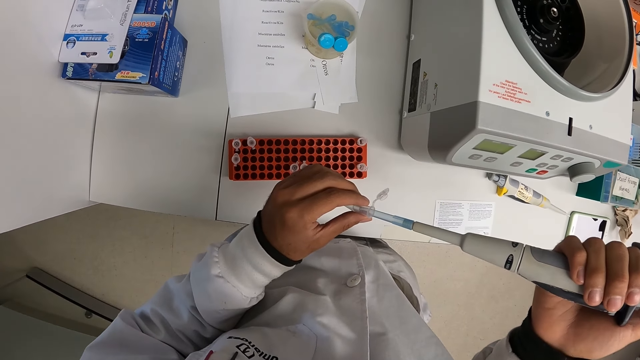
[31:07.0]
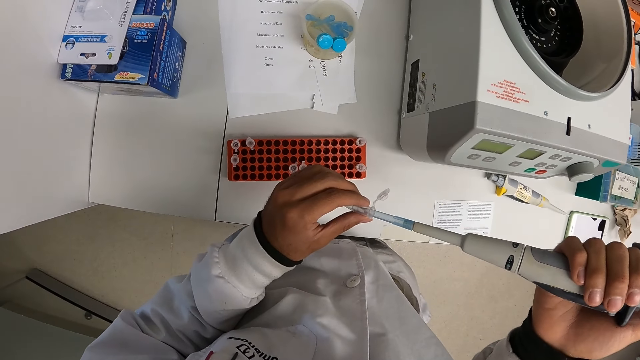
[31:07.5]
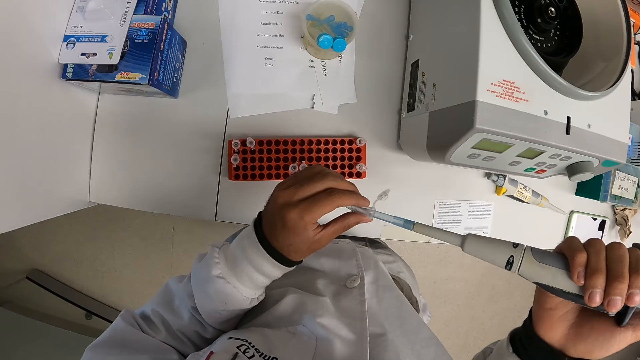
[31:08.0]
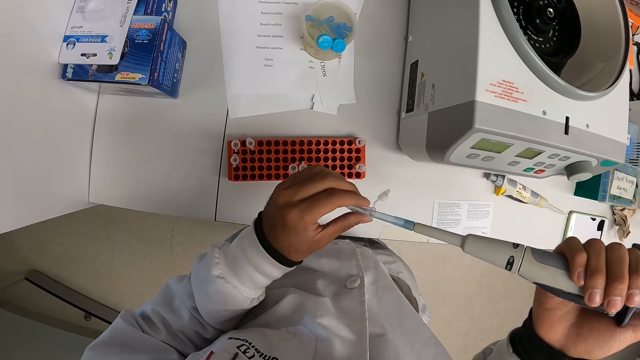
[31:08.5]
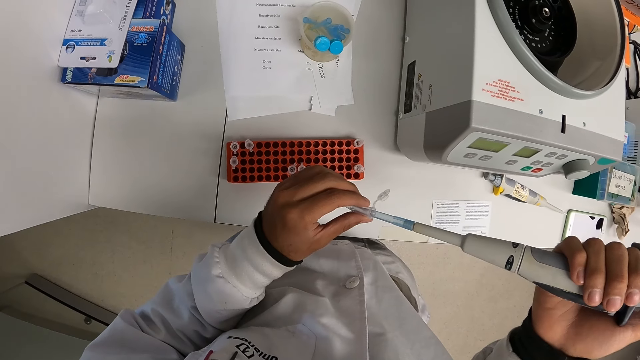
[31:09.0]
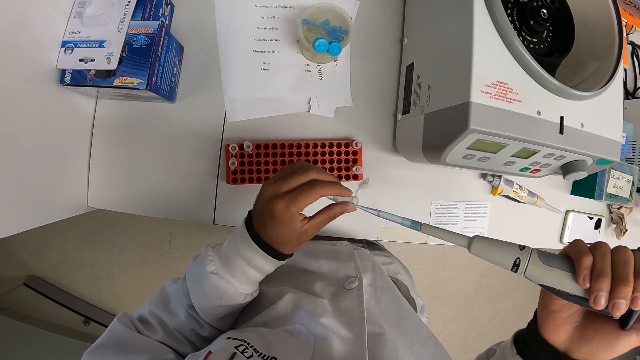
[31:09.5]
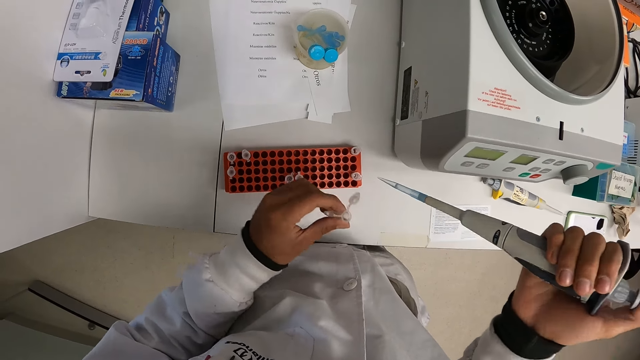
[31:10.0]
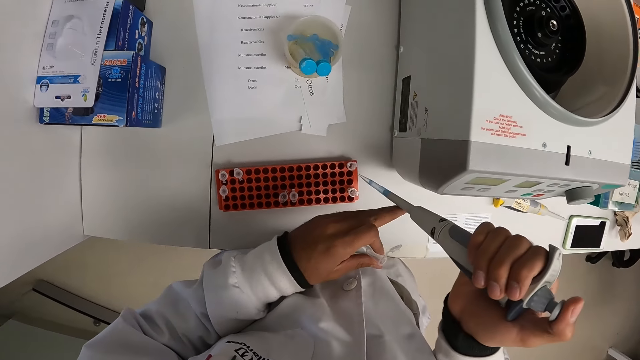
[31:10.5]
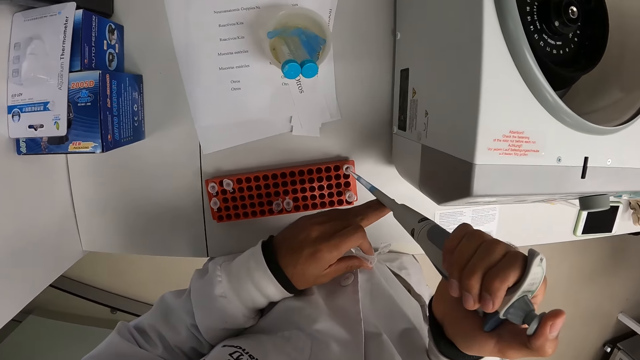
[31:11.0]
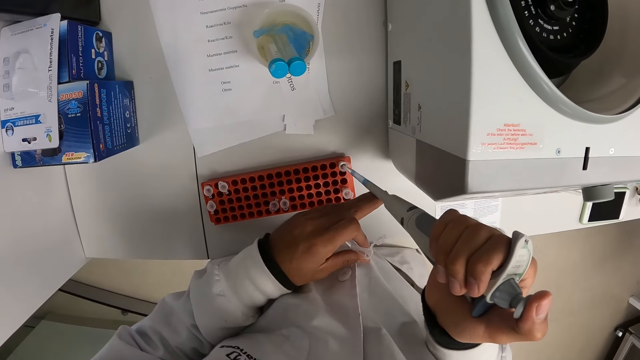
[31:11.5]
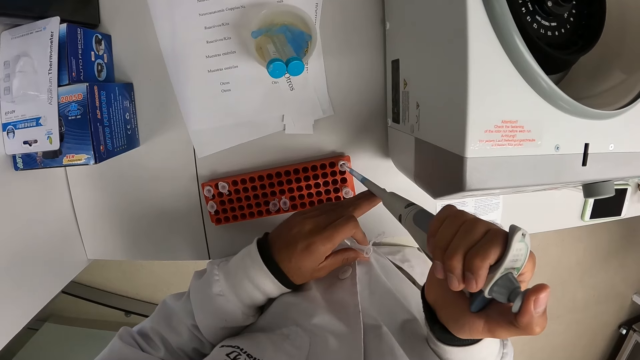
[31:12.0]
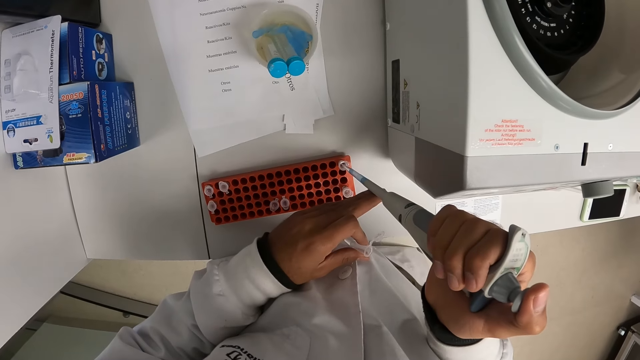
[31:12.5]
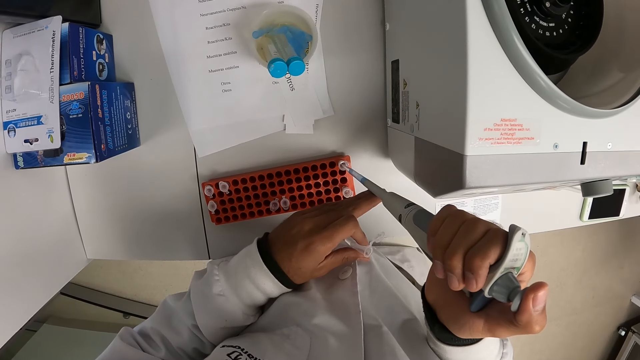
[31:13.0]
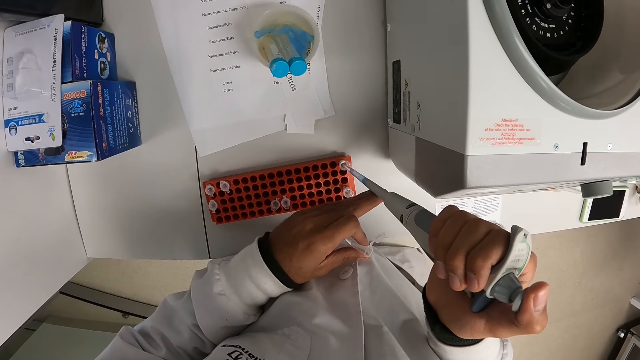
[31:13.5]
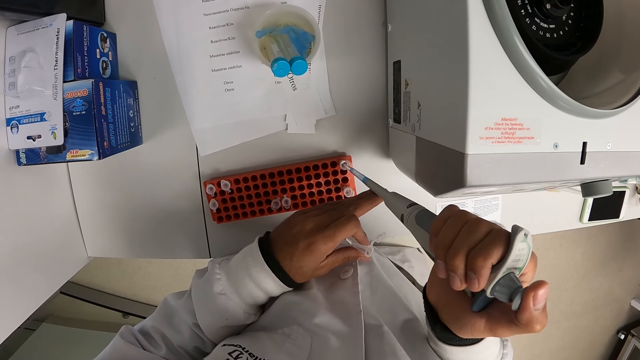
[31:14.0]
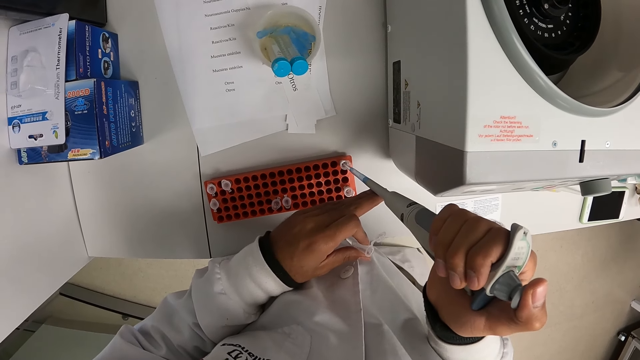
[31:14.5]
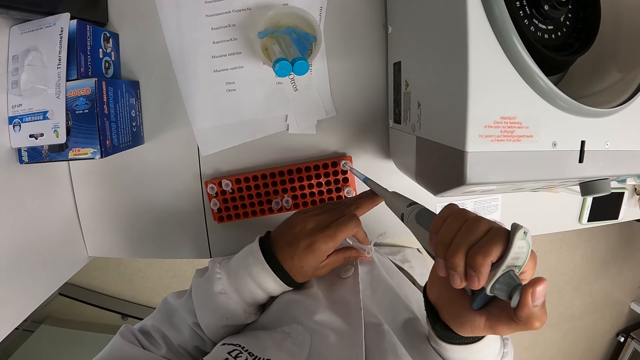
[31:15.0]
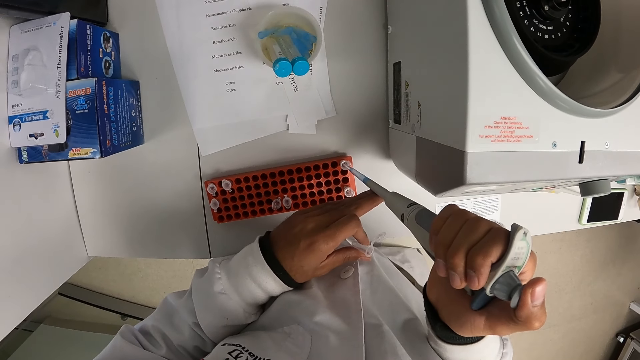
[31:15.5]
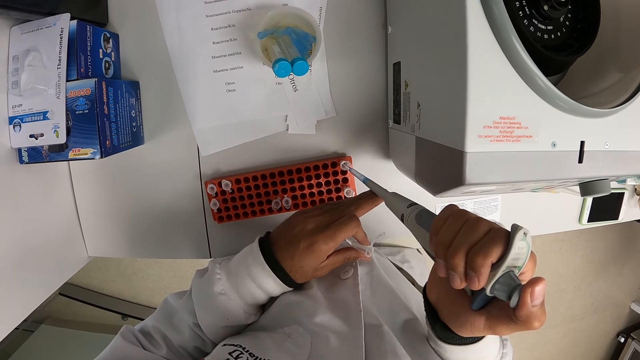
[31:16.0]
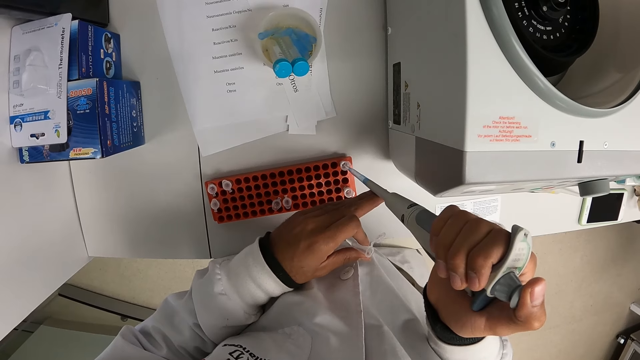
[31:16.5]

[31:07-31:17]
The camera wearer drops a liquid in the test tubes with a liquid pipette. He places the micropipette in his right hand in the microtube in the microtube rack.

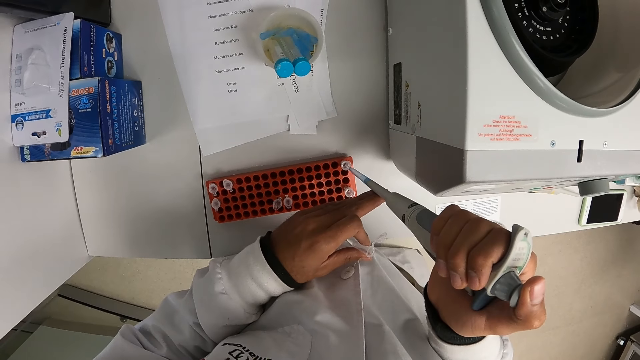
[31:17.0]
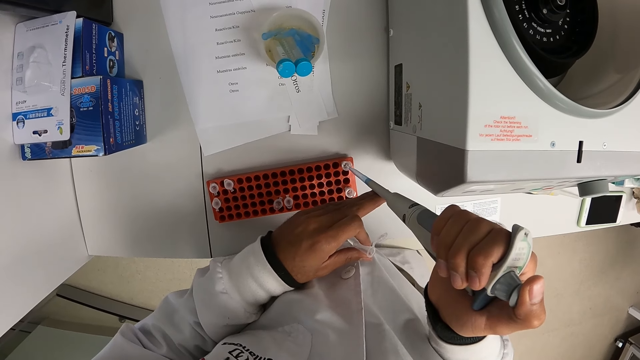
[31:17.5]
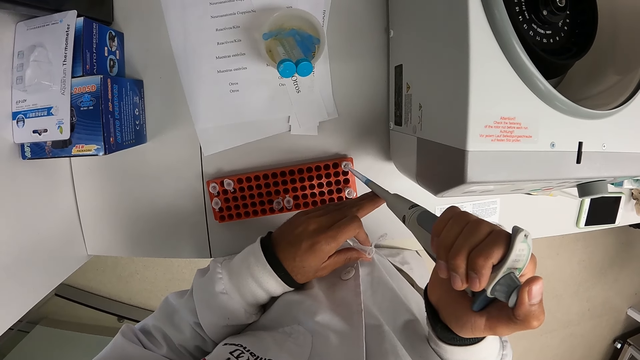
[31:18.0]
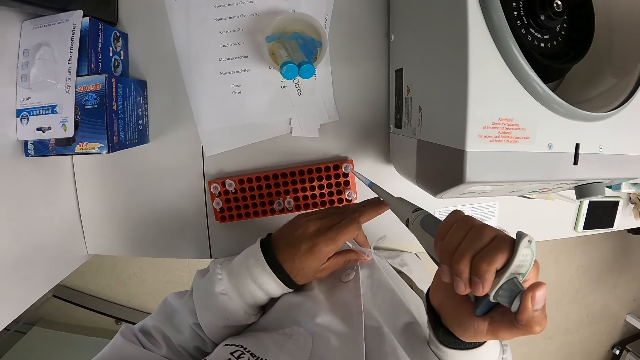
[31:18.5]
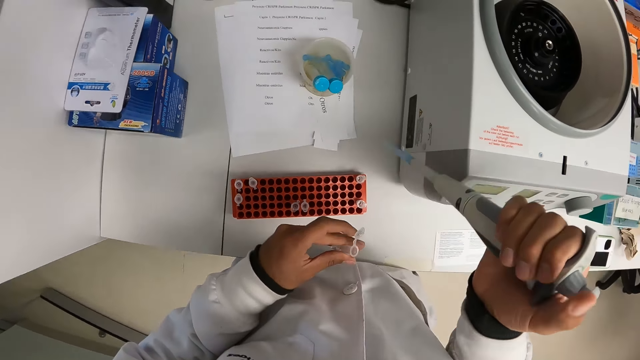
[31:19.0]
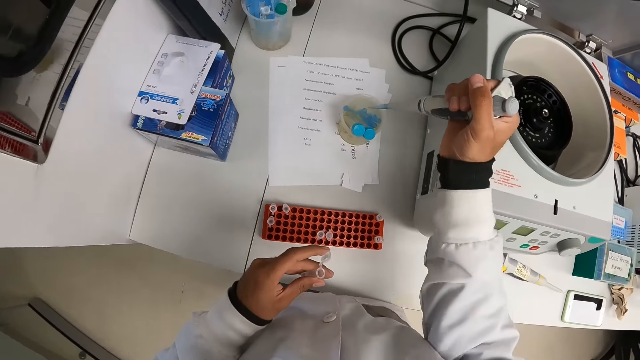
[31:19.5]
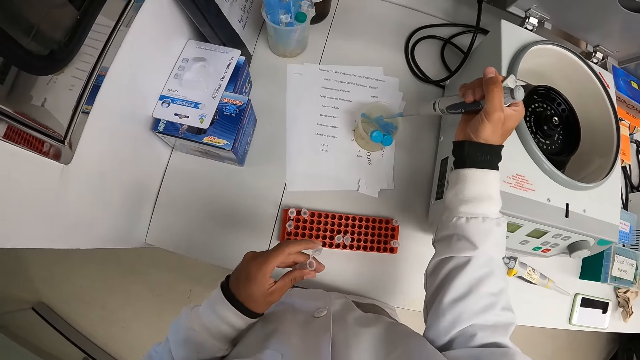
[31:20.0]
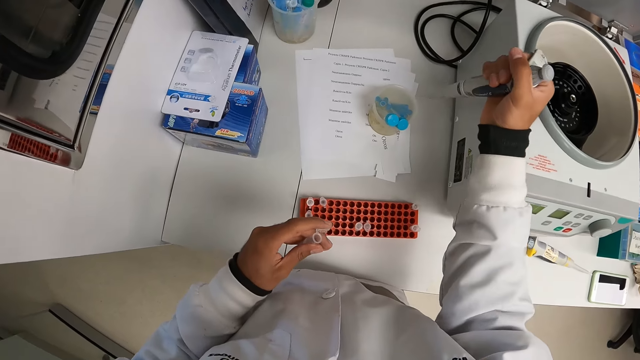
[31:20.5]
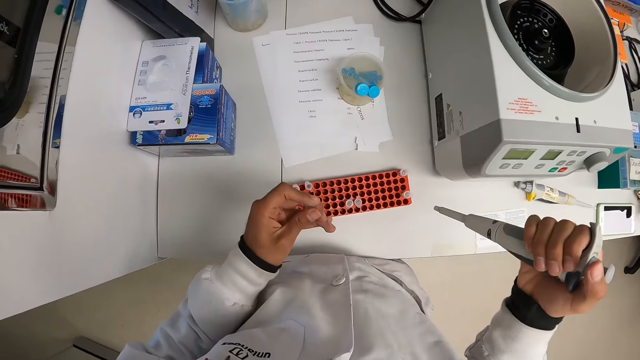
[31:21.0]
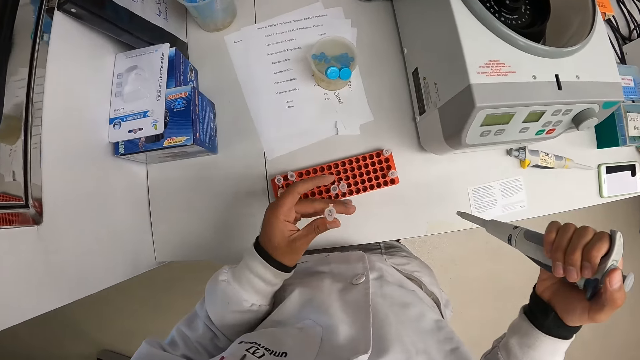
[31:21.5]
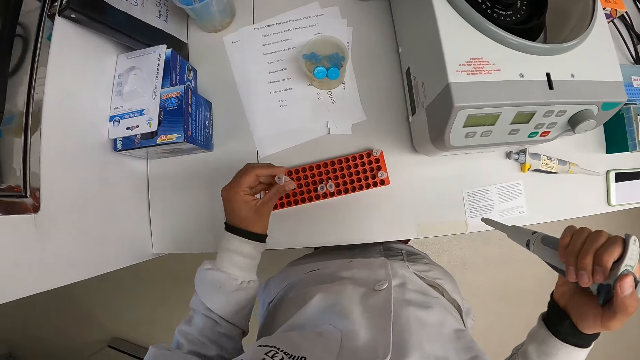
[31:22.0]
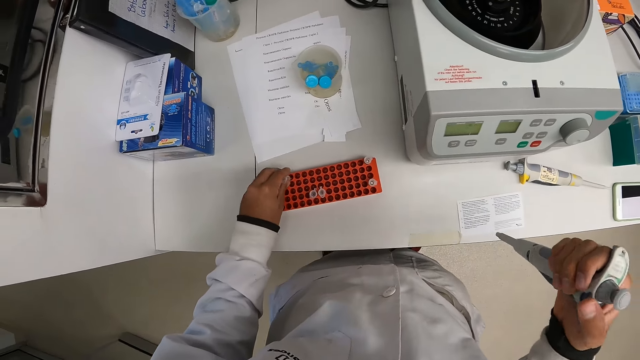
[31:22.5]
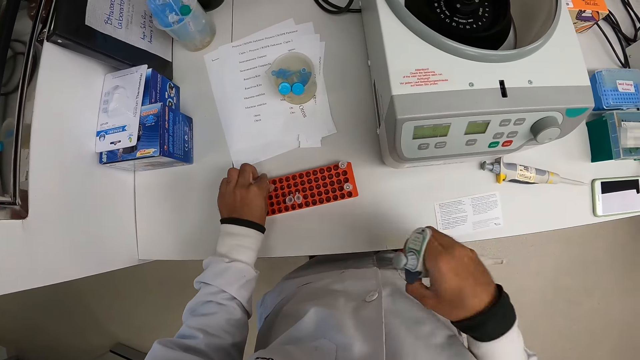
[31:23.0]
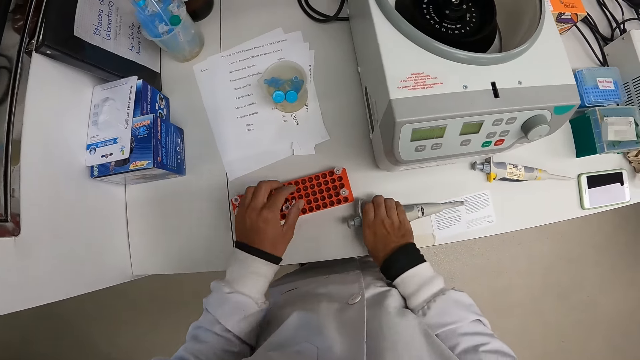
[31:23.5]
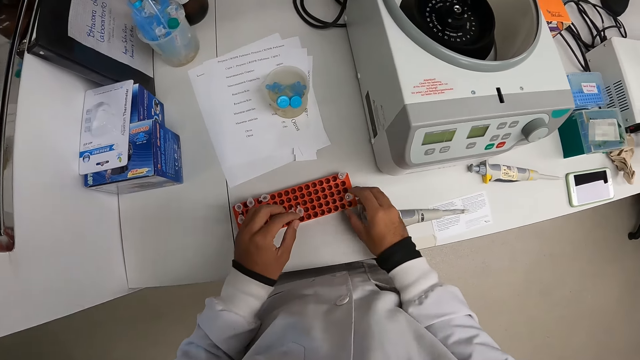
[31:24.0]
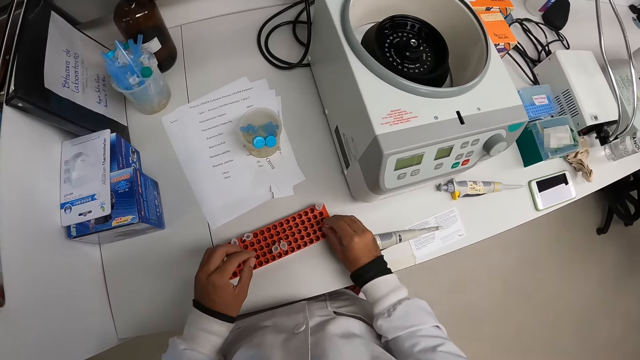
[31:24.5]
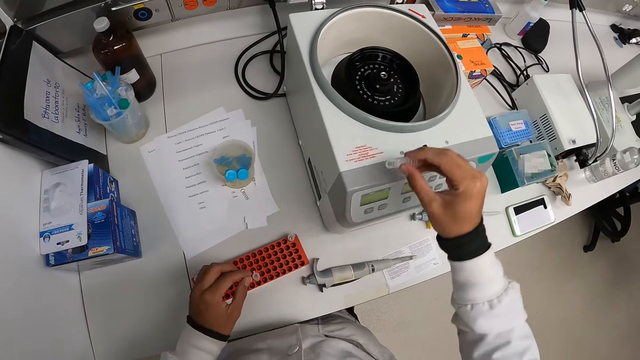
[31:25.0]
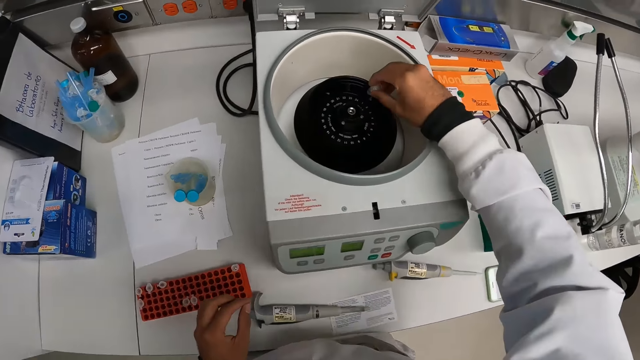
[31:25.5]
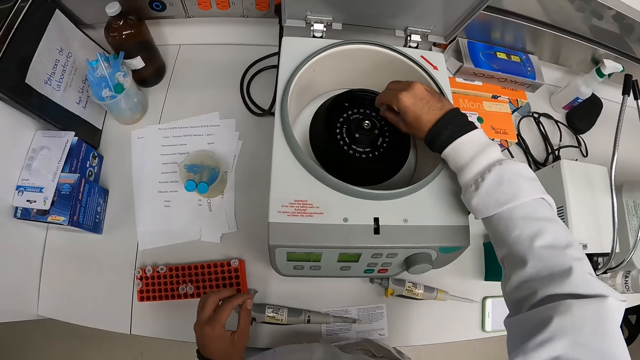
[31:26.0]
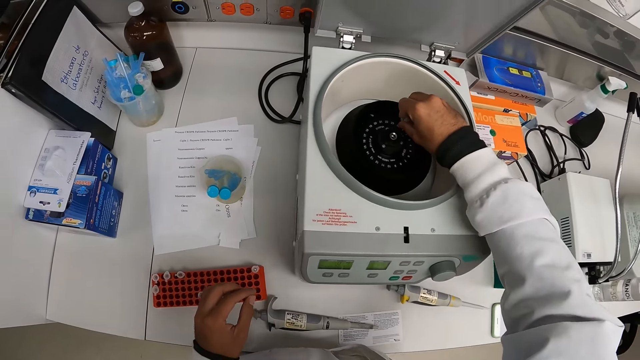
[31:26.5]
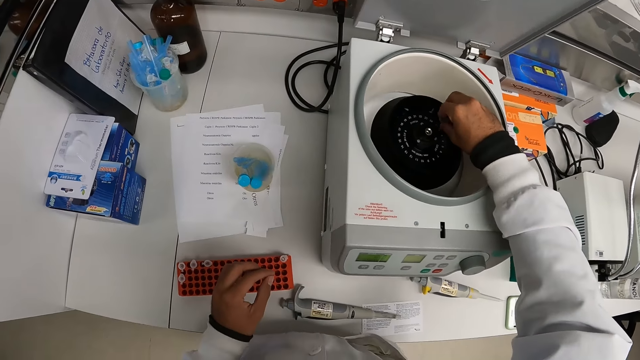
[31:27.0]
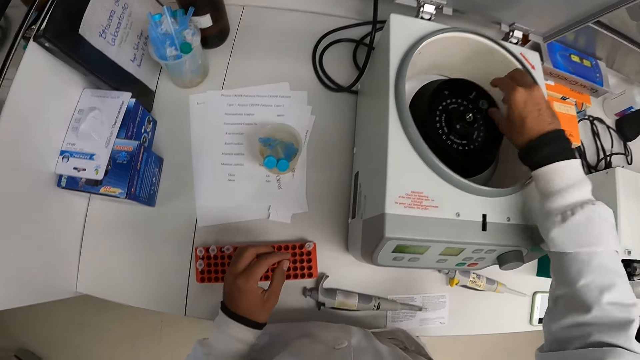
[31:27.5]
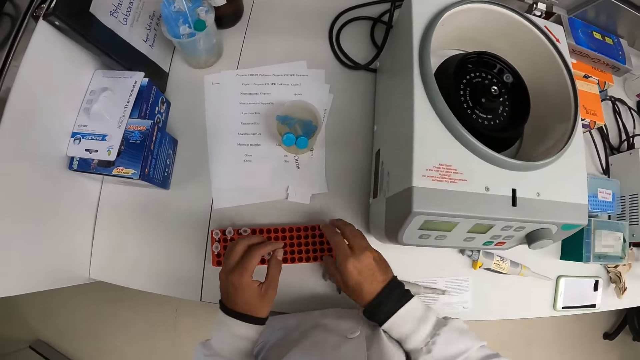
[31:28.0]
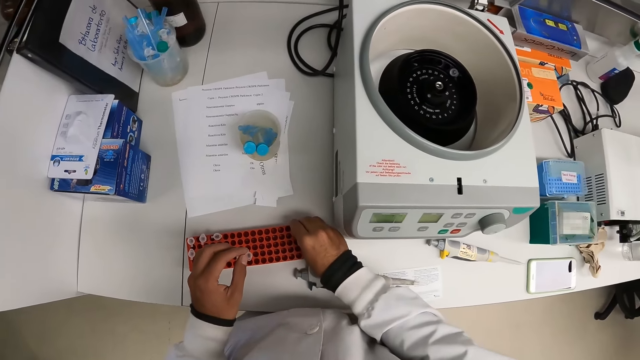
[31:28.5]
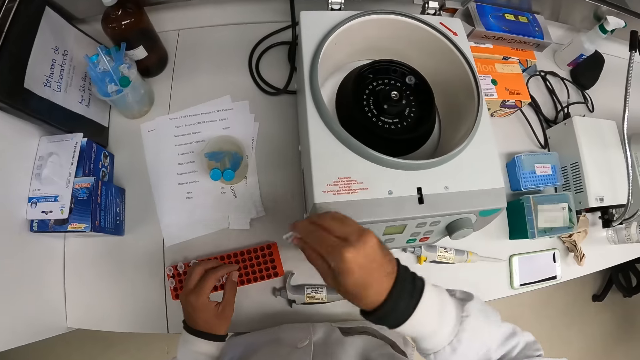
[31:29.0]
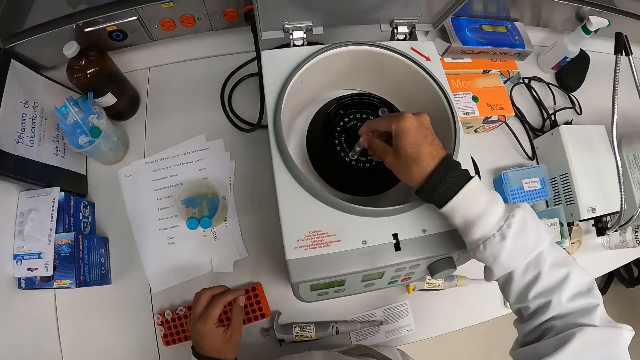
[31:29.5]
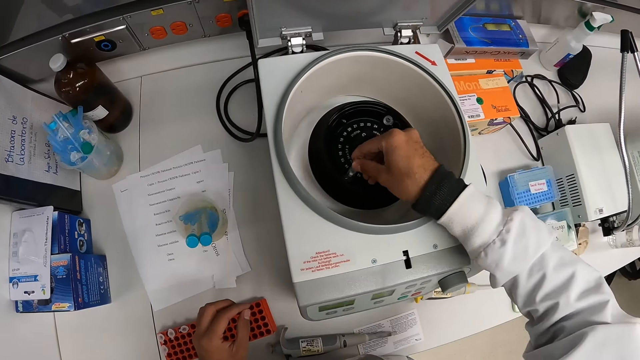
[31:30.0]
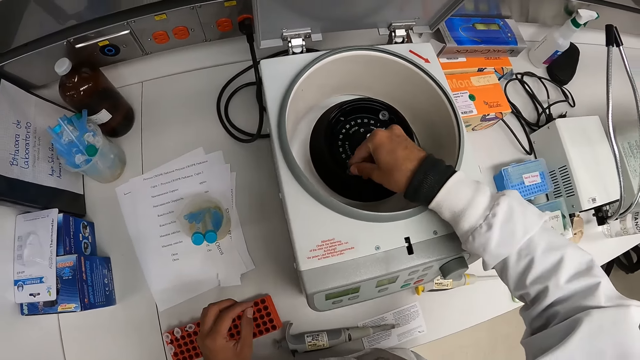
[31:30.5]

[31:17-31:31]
The camera wearer puts some drop in the container. He puts the micropipette tip from the micropipette in his right hand in a cup. He drops the microtube in his left hand in the microtube rack on the laboratory table. He drops the micropipette in his right hand on the laboratory table. He transfers the microtube in the microtube rack to the hermle centrifuge machine with his right hand. He transfers the microtube in the microtube rack to the centrifuge machine with his right hand again.
